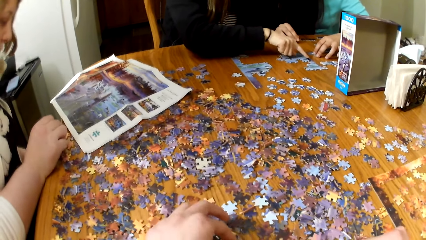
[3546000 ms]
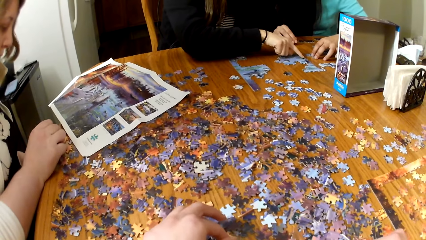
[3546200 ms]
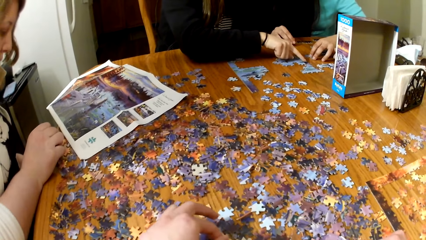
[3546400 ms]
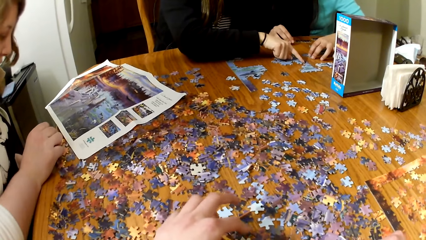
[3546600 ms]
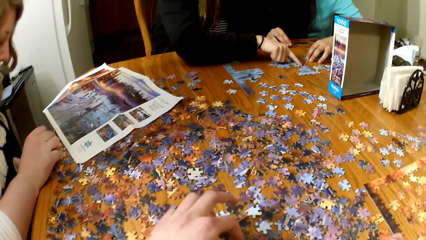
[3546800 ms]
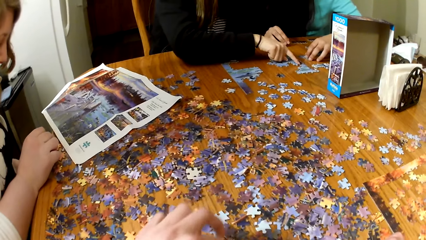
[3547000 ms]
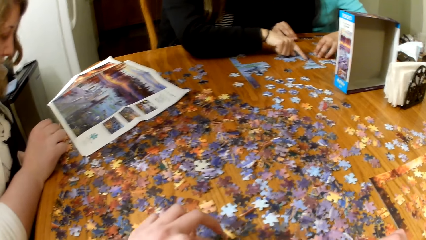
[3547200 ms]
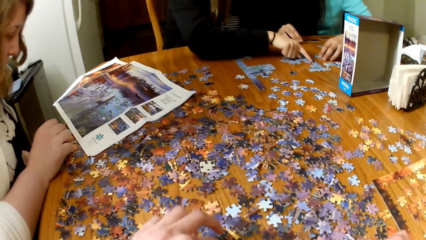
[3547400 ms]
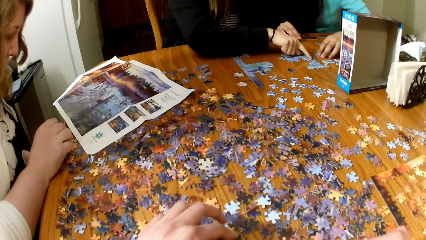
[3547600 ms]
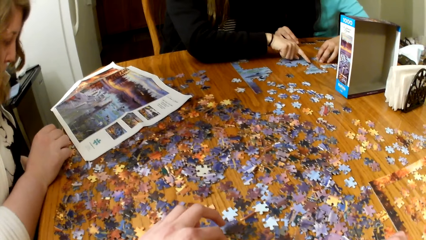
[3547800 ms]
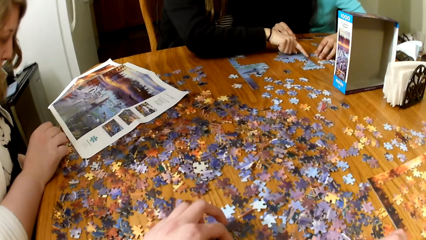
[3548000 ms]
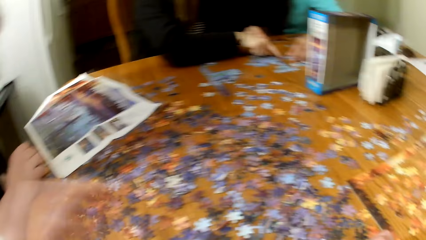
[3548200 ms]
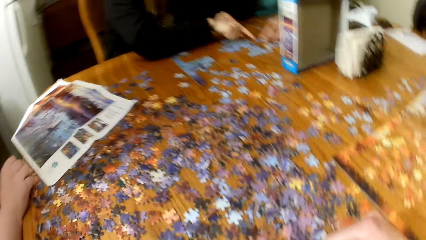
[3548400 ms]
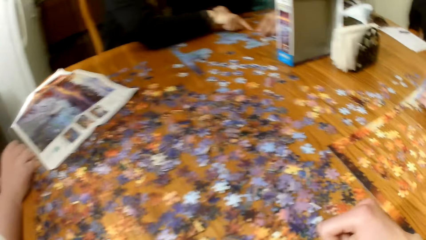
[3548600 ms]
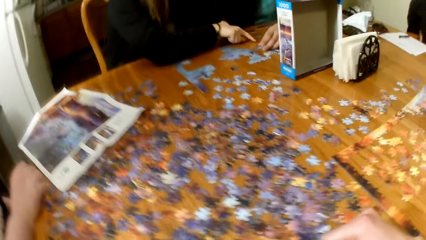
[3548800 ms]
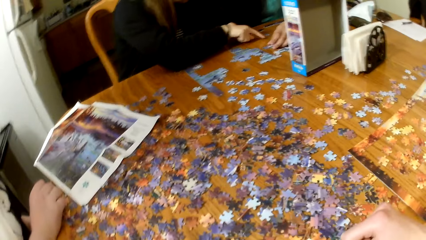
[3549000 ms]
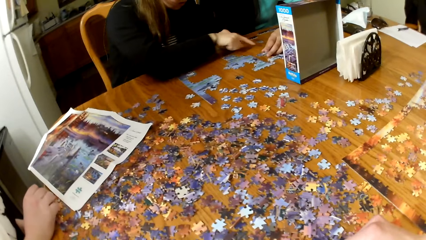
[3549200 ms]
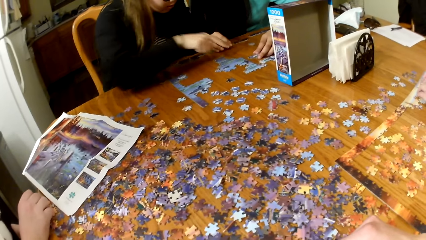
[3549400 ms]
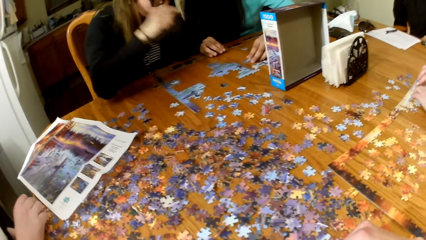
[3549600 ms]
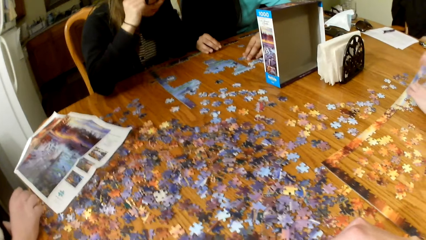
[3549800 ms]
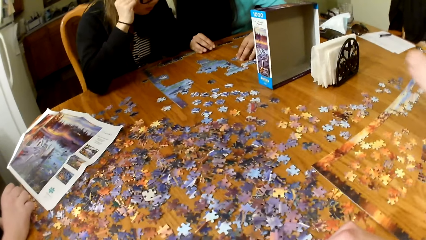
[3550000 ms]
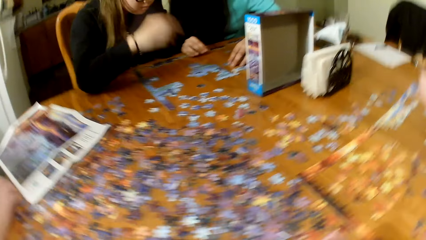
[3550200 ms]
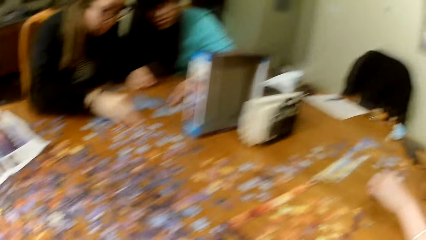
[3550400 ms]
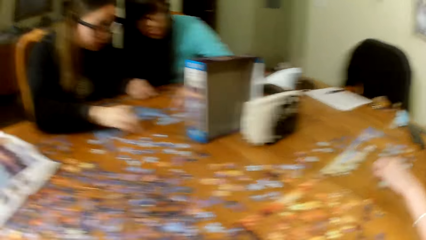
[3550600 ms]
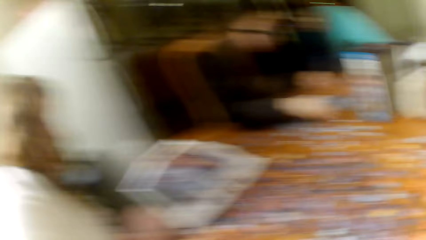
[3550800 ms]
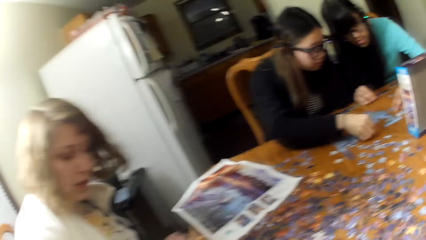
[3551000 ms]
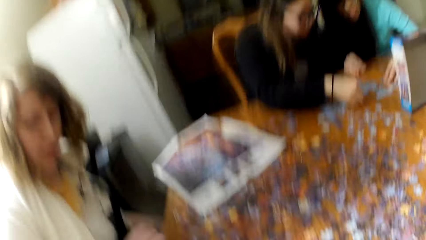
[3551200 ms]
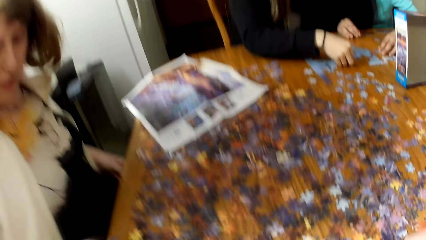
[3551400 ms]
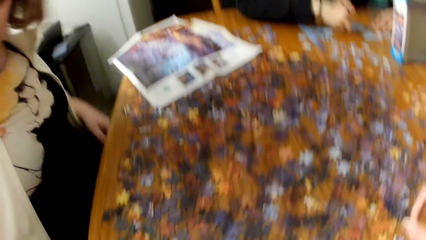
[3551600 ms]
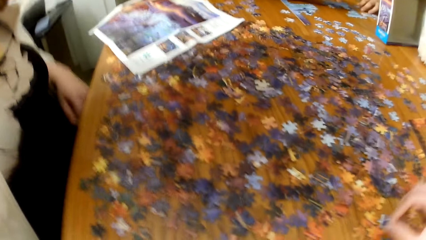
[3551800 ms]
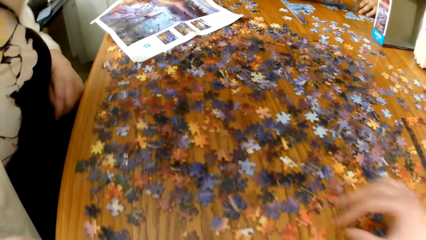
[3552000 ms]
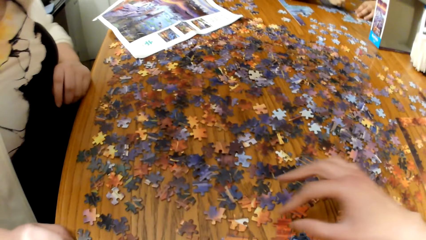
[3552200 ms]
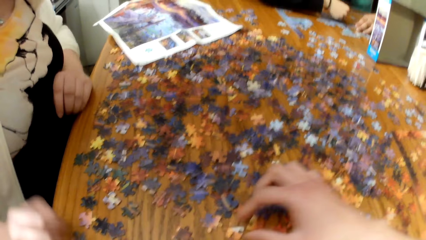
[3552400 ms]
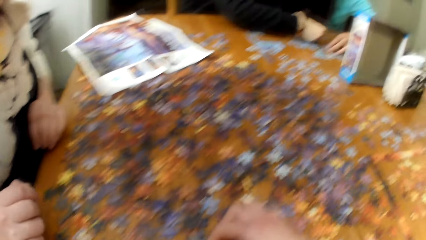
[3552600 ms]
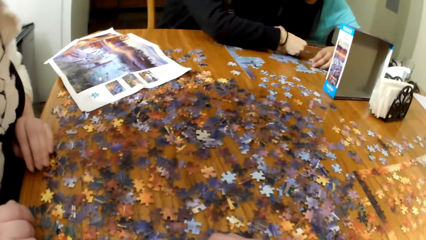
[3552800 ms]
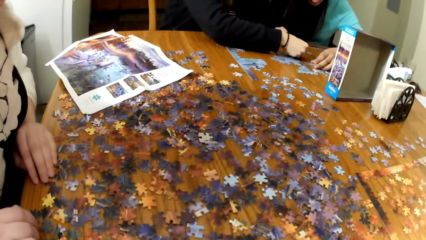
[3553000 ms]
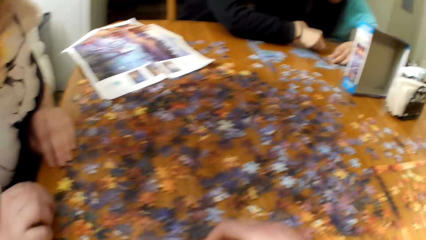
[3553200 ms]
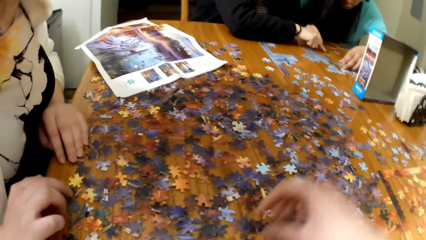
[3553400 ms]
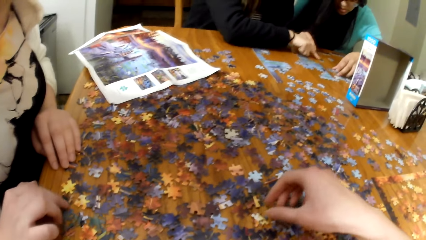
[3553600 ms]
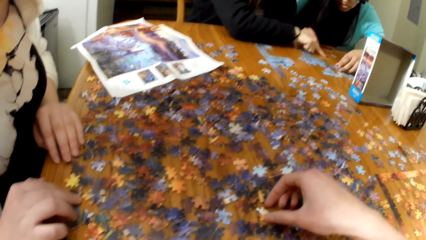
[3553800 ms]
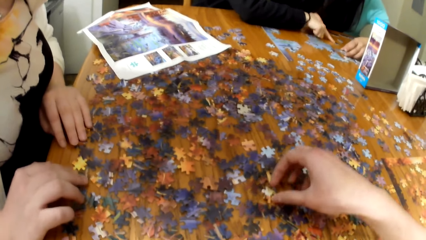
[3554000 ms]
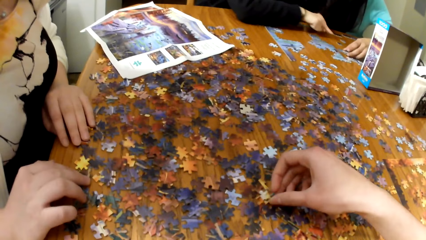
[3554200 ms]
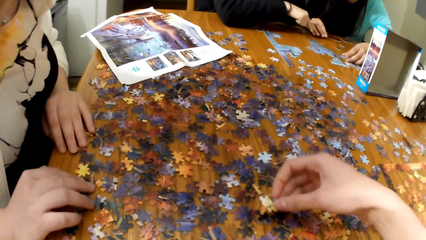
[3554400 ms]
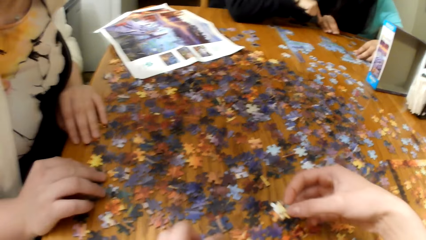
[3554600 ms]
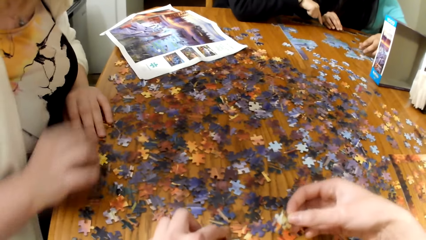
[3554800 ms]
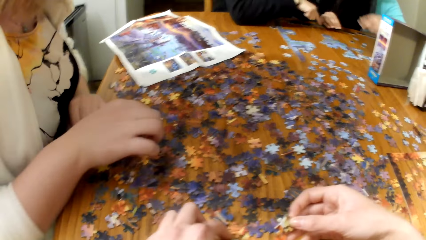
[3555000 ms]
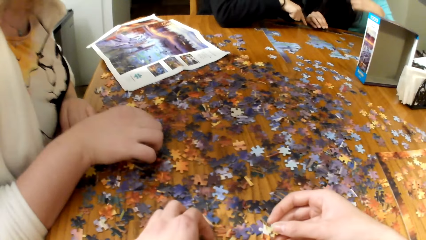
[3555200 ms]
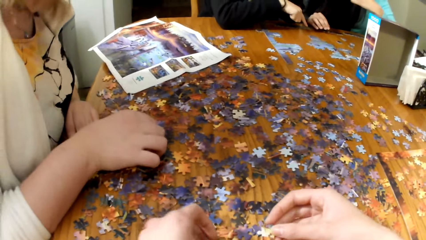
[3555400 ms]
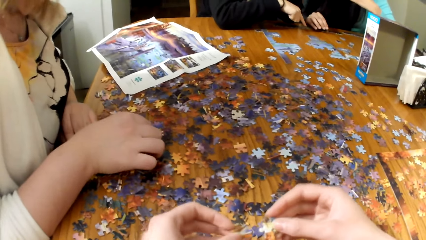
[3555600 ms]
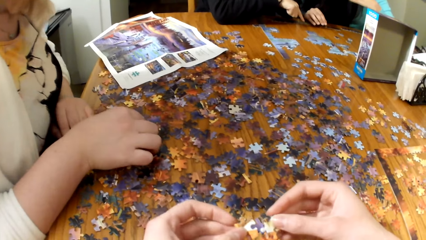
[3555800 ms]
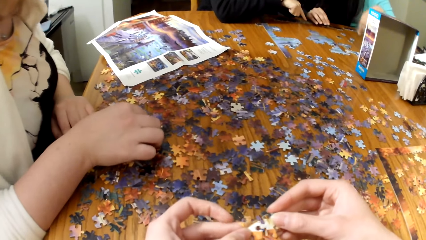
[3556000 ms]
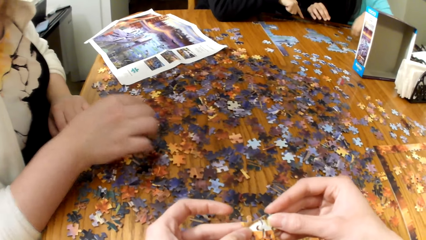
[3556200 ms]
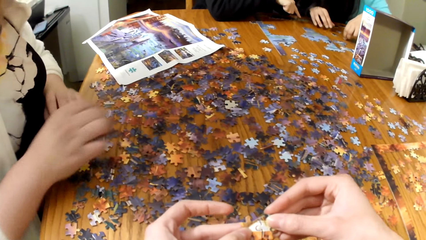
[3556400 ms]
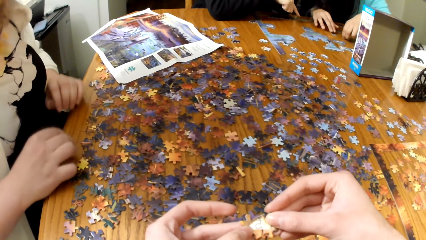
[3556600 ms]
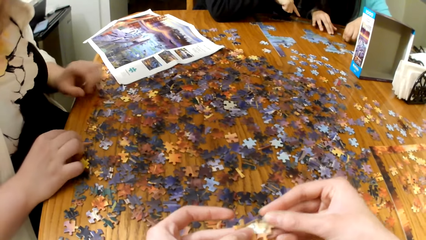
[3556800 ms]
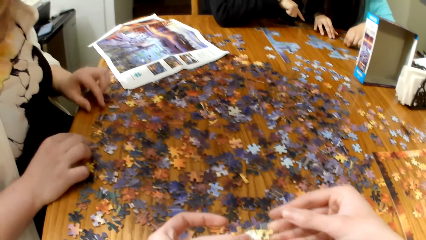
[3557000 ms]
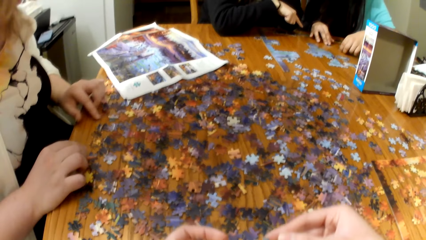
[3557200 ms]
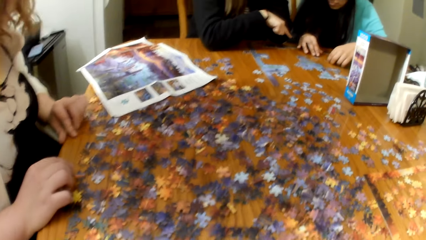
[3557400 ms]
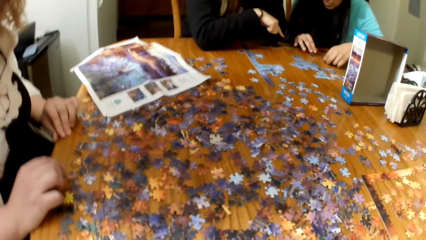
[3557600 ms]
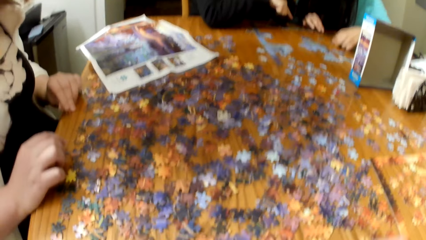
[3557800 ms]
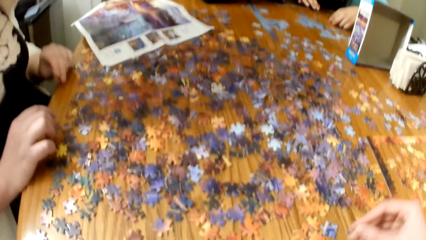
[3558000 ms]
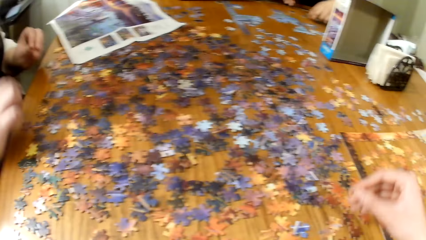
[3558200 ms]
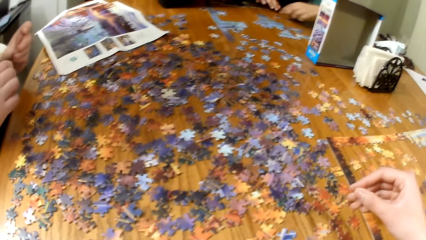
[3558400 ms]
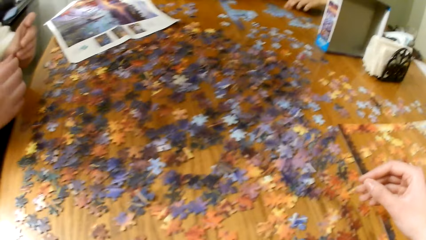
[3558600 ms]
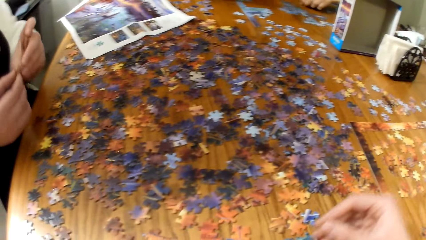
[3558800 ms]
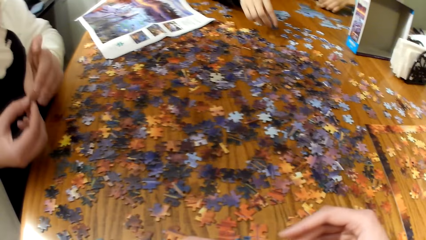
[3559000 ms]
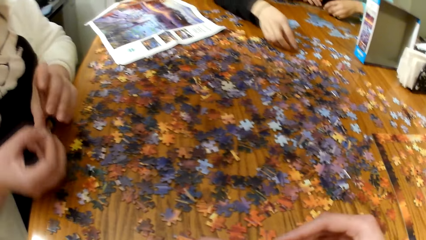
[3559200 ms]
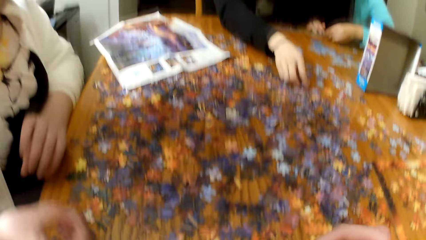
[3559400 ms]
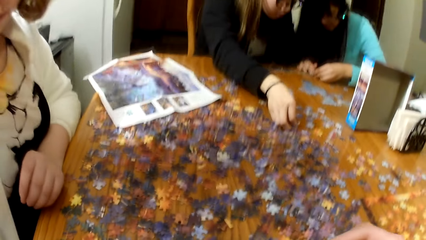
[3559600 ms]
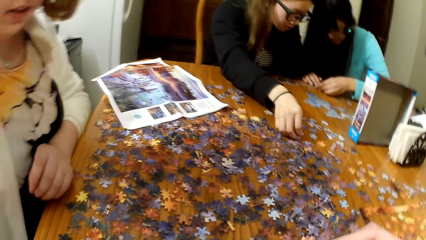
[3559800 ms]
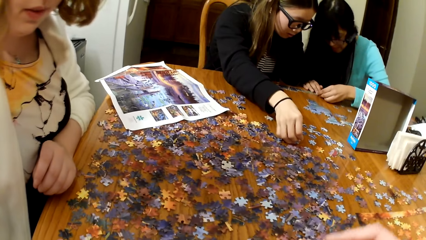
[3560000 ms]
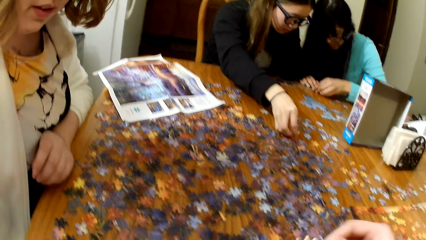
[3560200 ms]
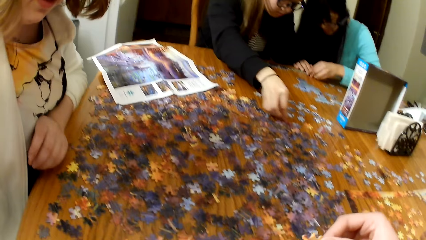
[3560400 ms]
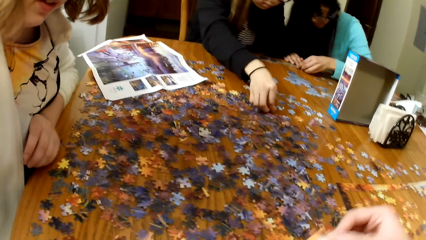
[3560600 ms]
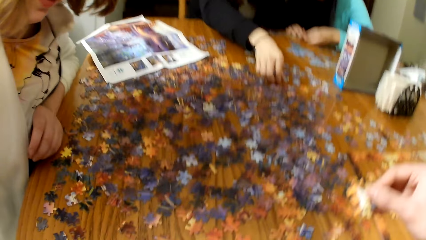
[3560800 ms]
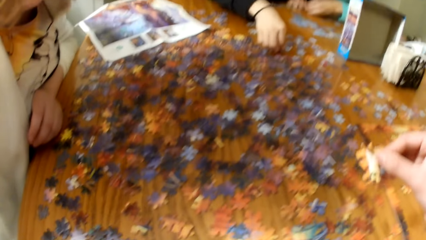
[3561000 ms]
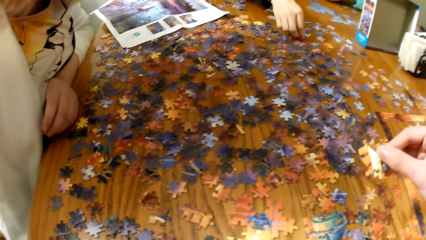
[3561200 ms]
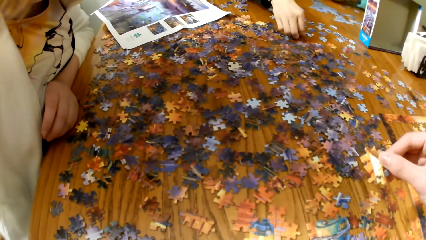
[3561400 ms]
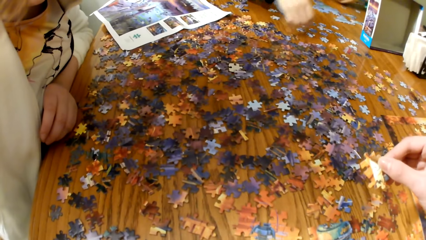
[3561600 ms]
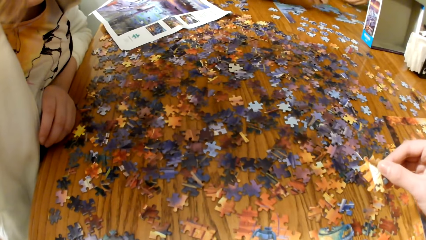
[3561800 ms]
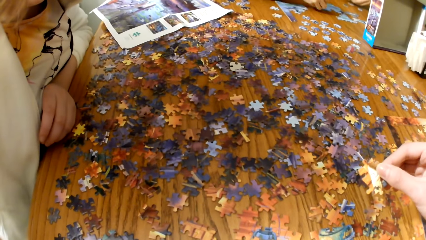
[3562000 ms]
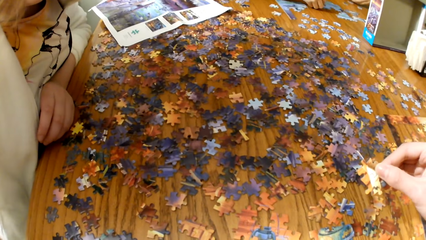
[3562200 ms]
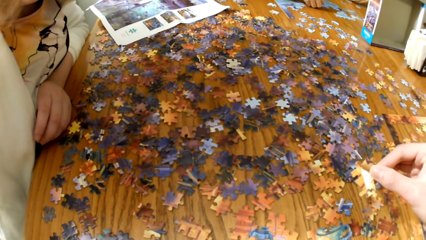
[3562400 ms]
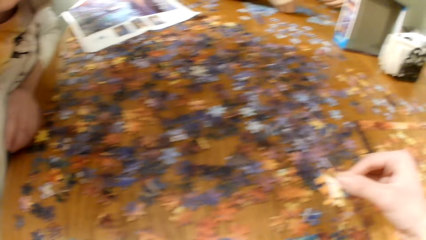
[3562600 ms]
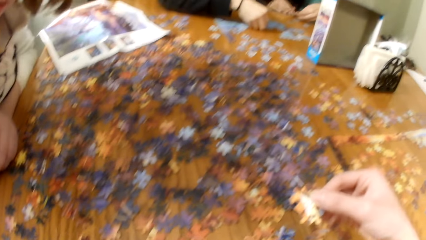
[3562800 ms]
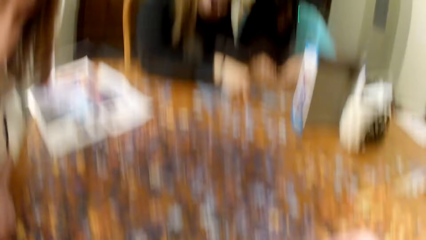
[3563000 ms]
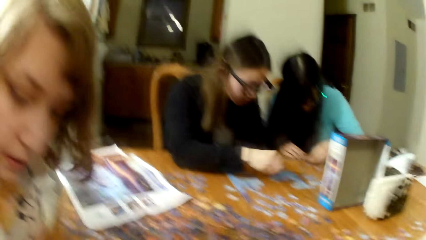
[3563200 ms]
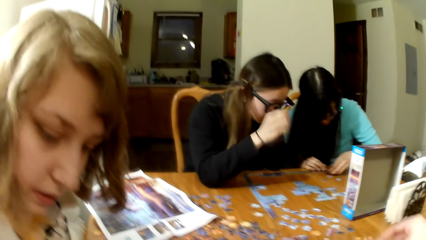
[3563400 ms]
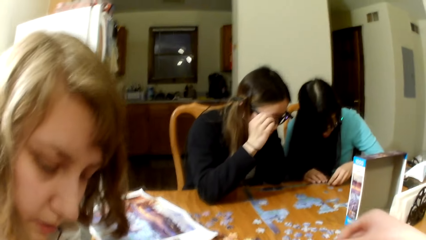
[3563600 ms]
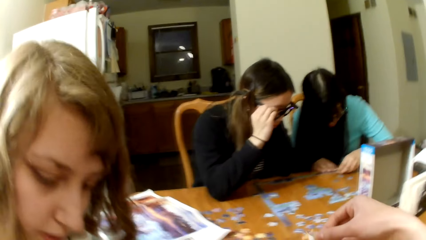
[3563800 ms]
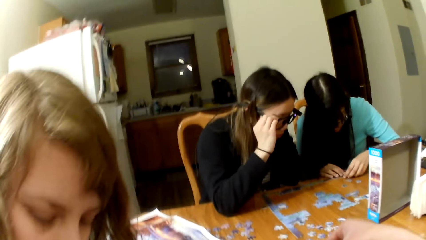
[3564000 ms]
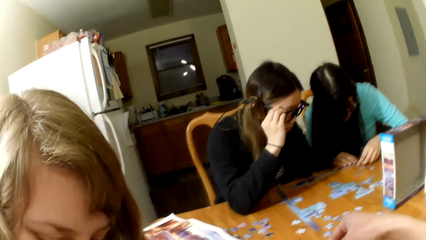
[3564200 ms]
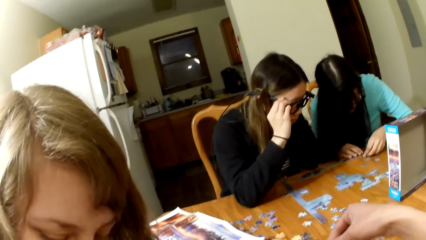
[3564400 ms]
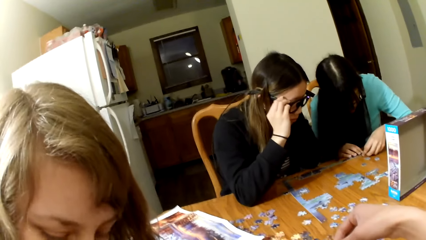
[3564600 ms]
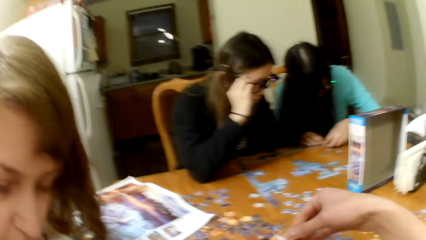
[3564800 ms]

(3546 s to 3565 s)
Two ladies play the jigsaw puzzle. The camera wearer plays the jigsaw puzzle. Another lady plays the jigsaw puzzle. The camera wearer plays the jigsaw puzzle.
